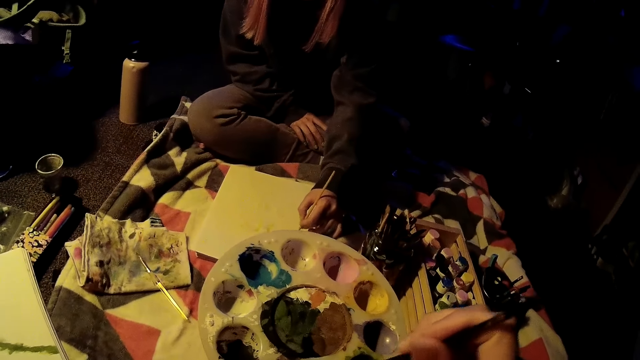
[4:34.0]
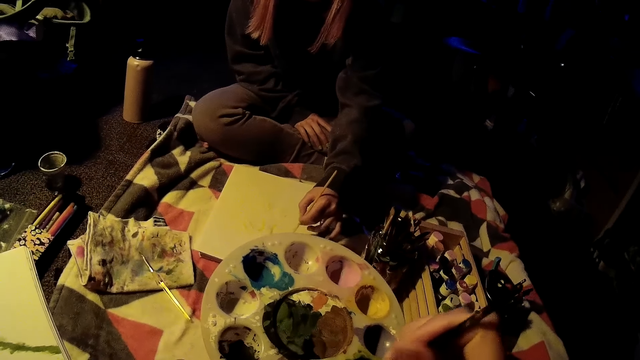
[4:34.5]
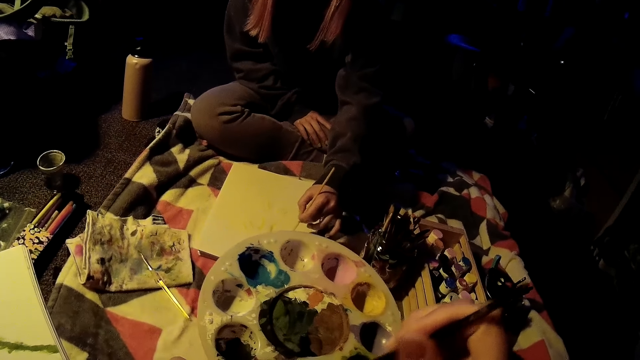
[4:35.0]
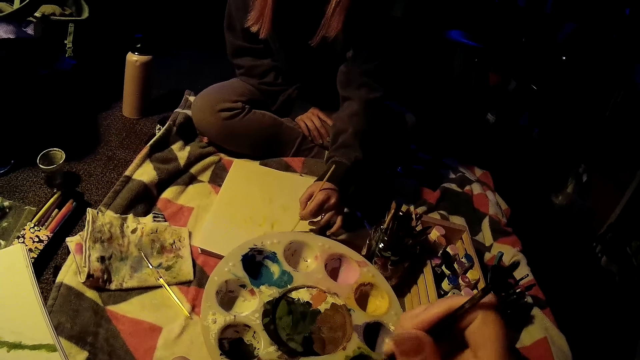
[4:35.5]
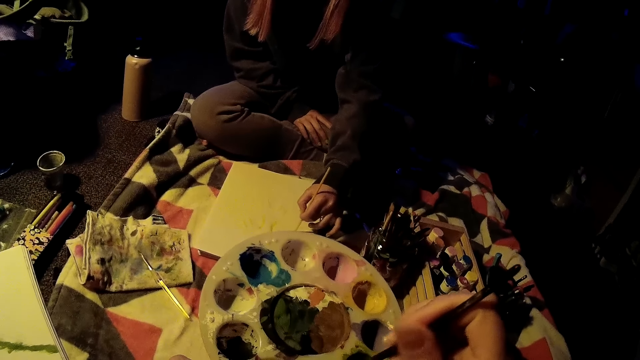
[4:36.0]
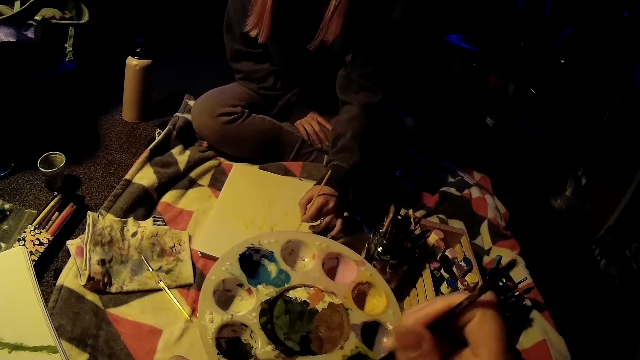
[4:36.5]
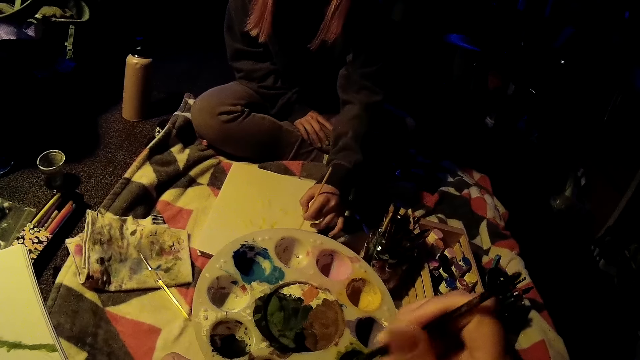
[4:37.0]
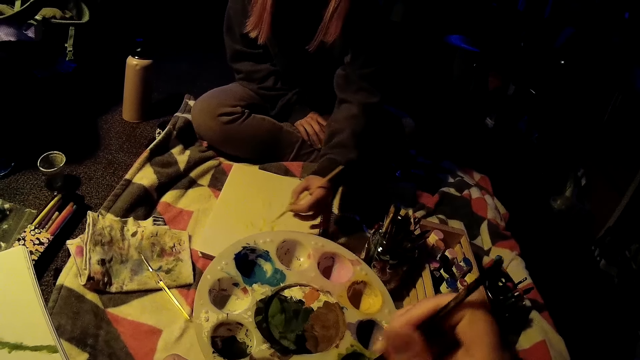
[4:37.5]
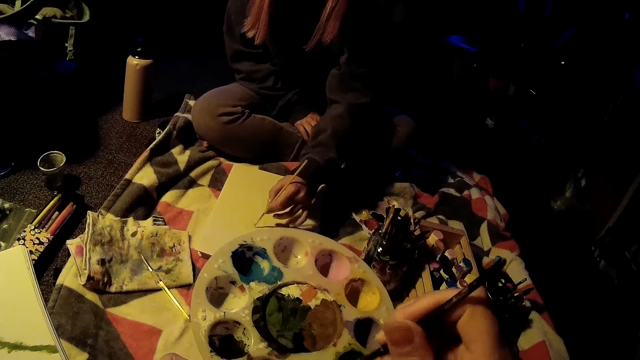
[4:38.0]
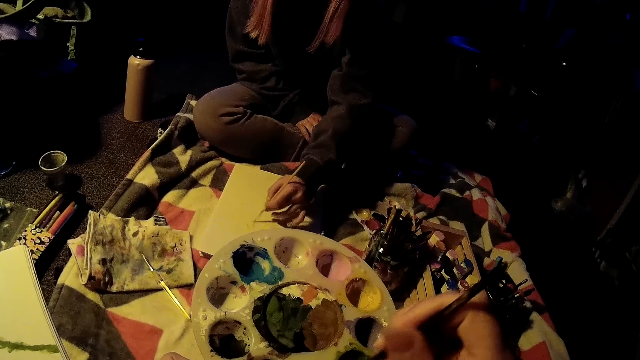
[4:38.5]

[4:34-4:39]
The camera wearer rubs the paint brush in the color palette on the duvet with her right hand.

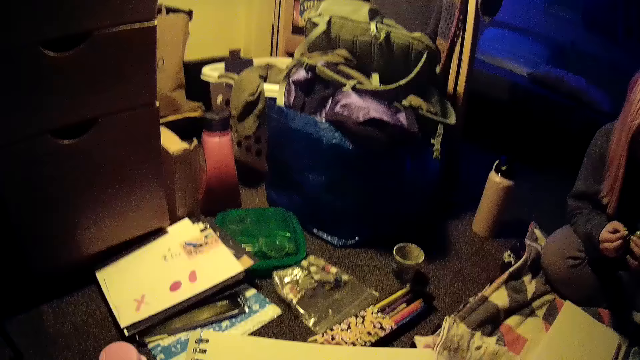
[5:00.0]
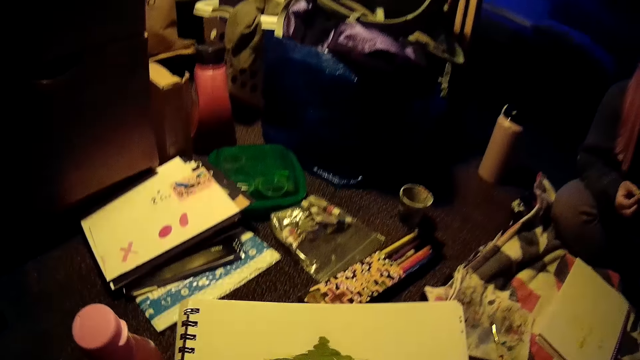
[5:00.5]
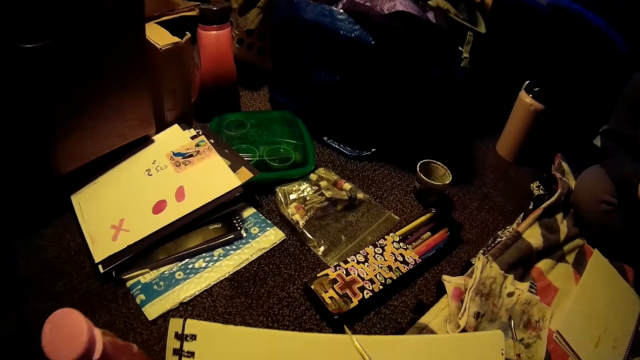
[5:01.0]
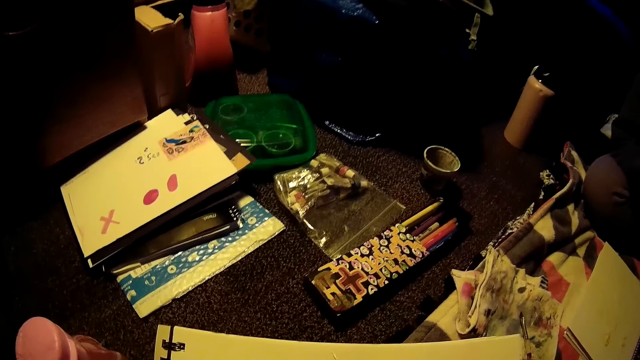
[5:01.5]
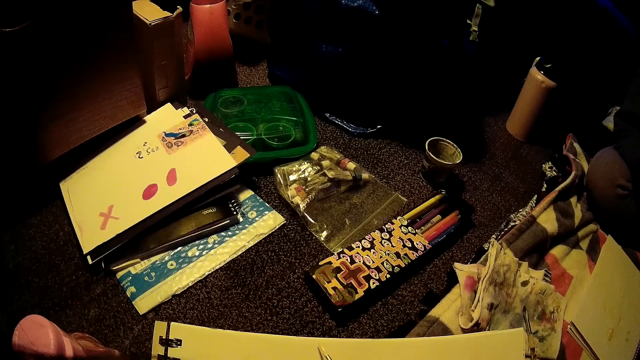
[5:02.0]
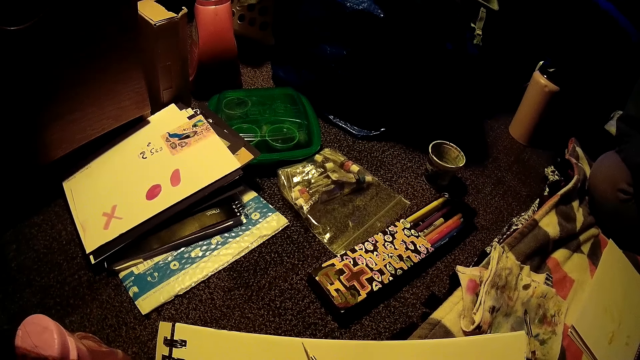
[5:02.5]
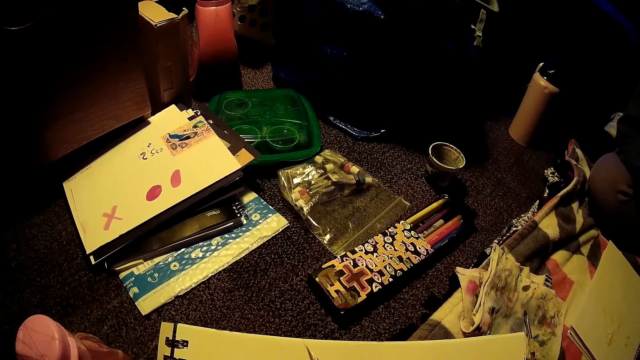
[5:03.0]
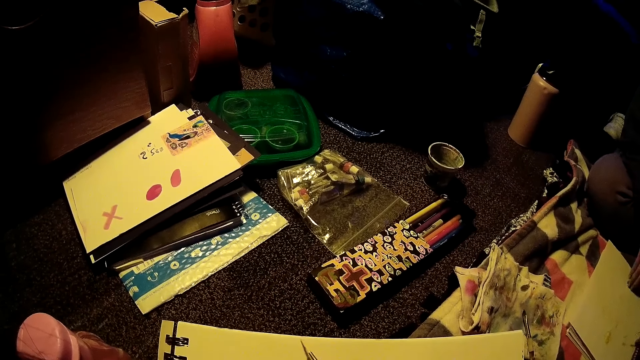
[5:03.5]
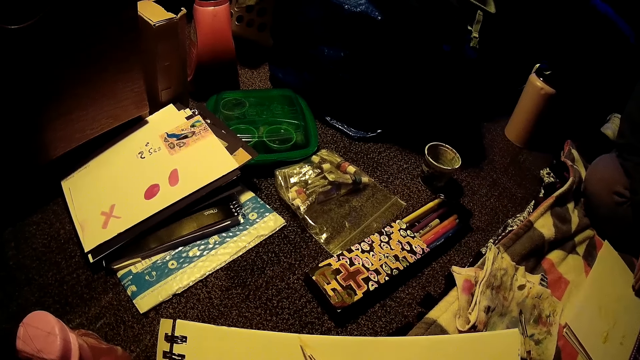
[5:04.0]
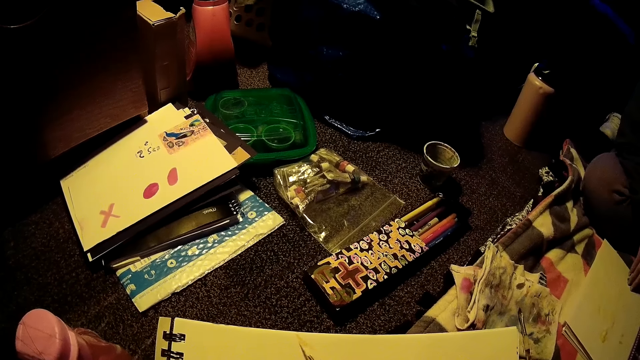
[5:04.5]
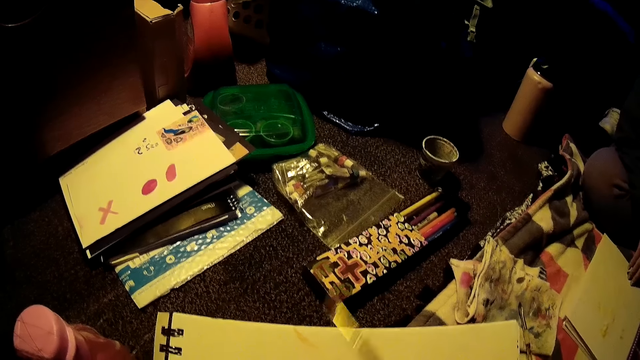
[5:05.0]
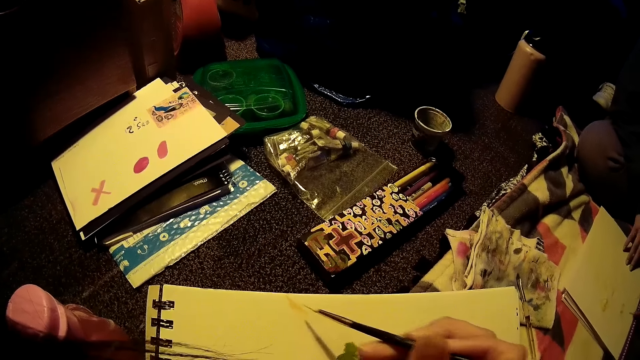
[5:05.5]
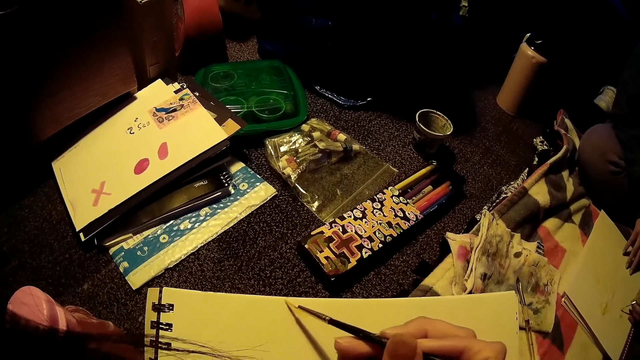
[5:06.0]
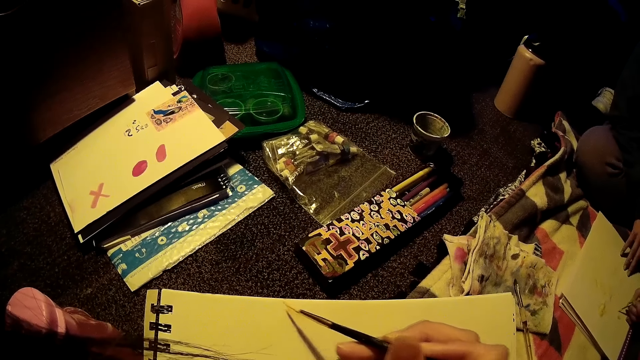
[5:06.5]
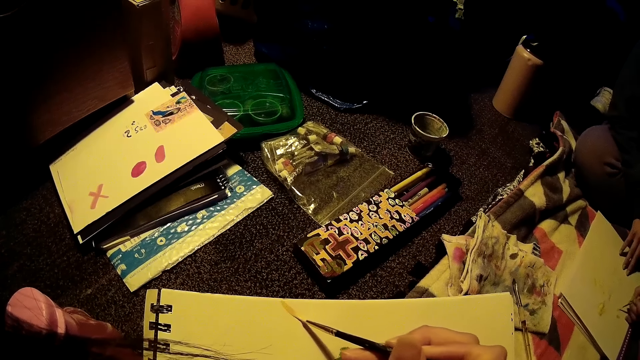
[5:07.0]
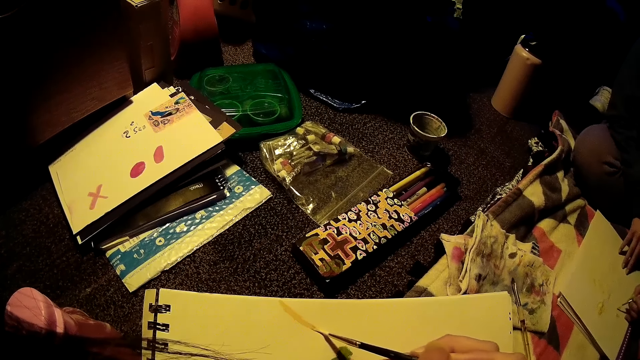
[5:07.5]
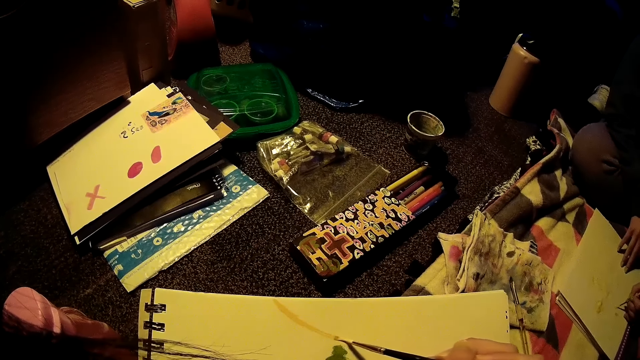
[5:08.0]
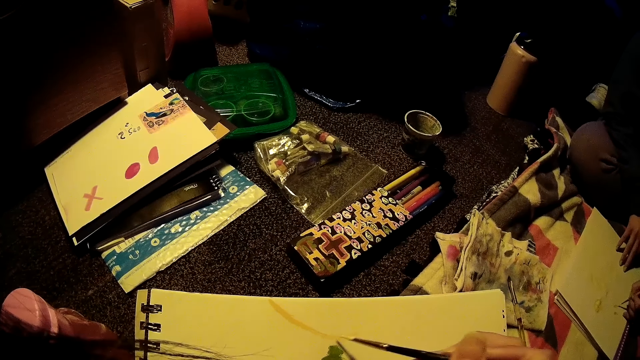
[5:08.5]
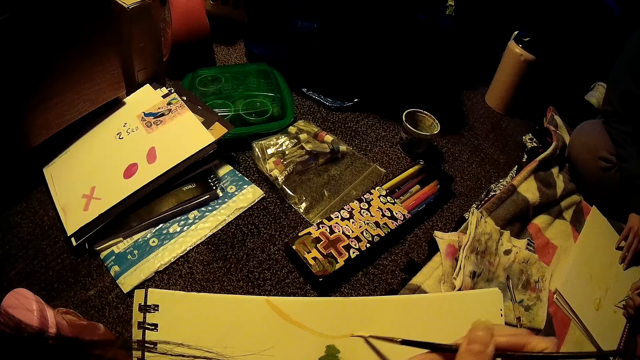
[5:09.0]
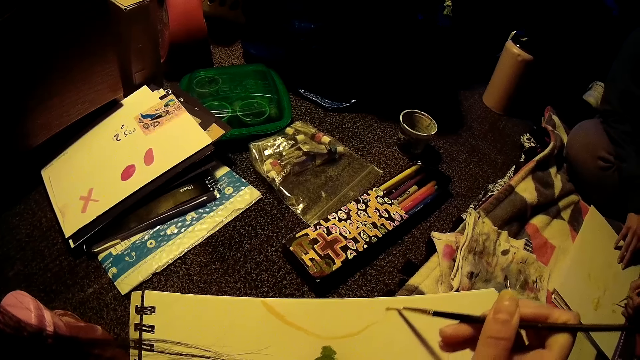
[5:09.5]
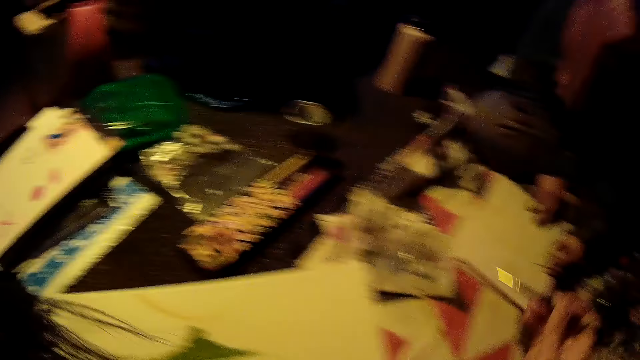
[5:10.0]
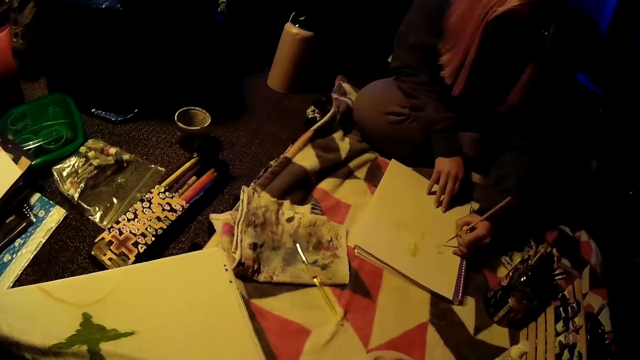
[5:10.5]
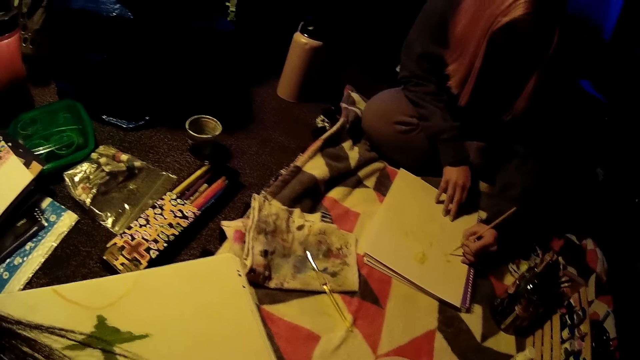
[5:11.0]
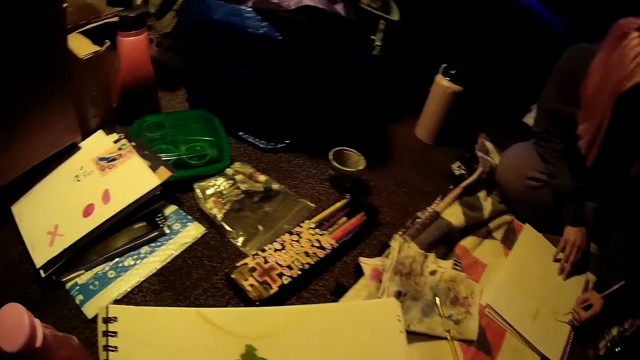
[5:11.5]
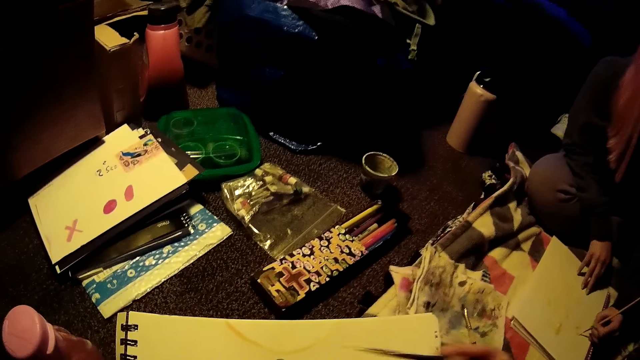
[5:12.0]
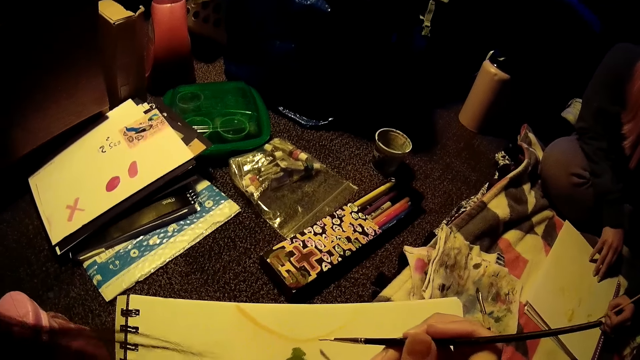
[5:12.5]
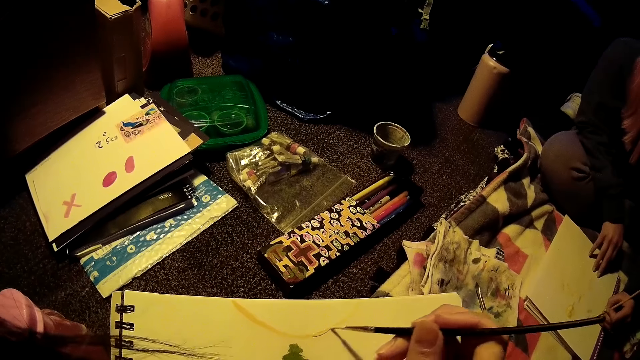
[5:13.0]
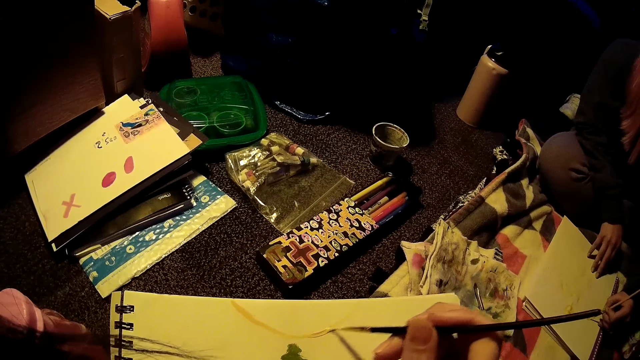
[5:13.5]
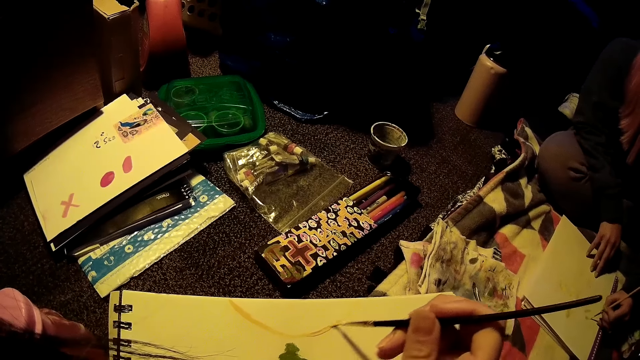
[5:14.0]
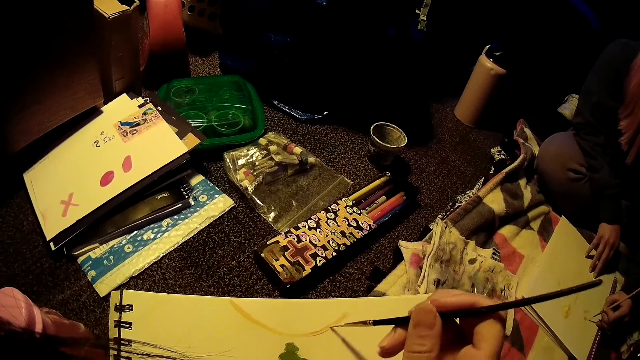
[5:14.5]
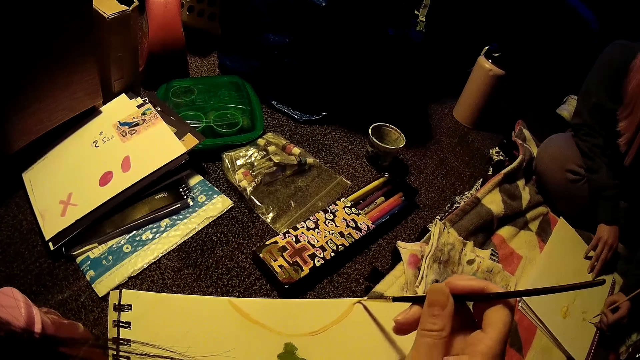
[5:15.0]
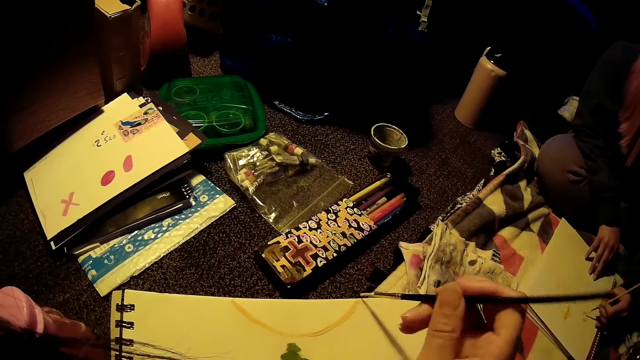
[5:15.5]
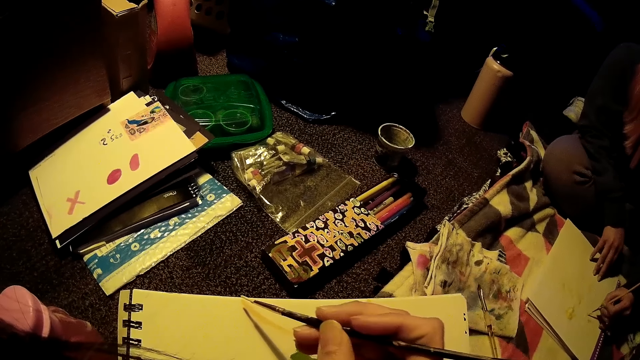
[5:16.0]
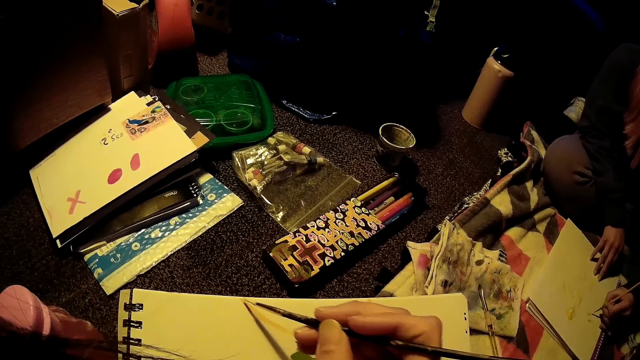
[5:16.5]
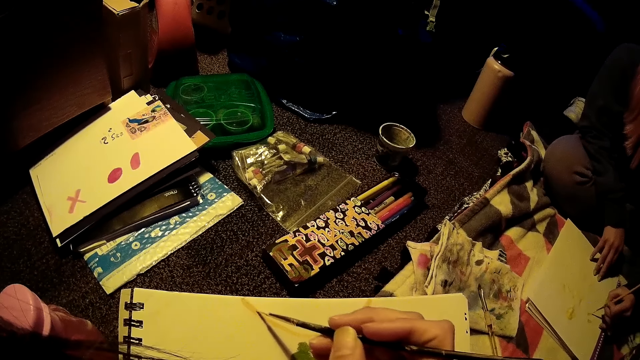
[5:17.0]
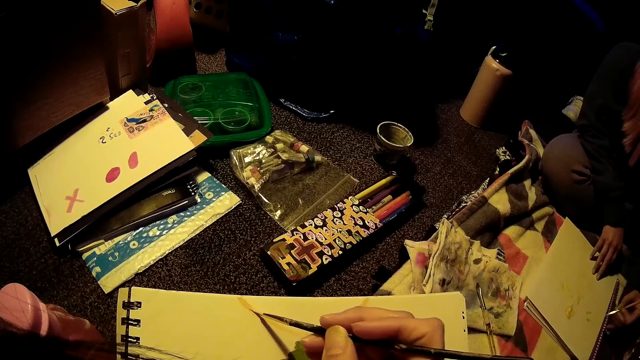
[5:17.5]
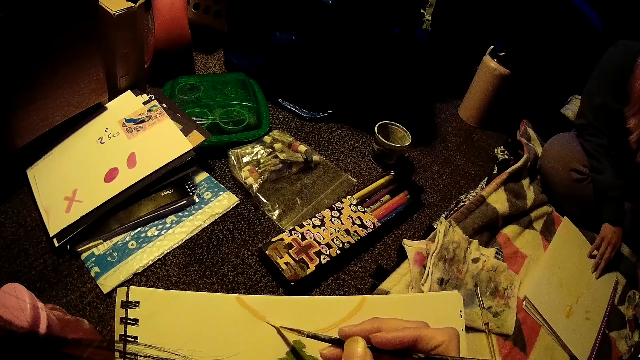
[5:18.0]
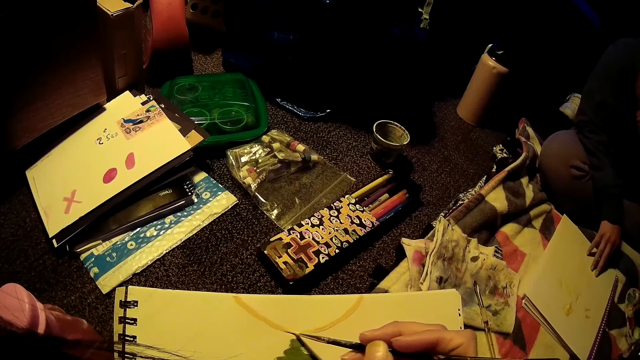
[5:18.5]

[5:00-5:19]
The camera wearer holds a white sheet in his left hand. A woman touches the white sheet with her right hand. The woman paints on the white sheet with the painting brush in her left hand. The camera wearer places the paint brush on the paper. He paints on the paper using the paint brush. He removes the paint brush from the paper. He paints on the white sheet with the painting brush in his right hand.
